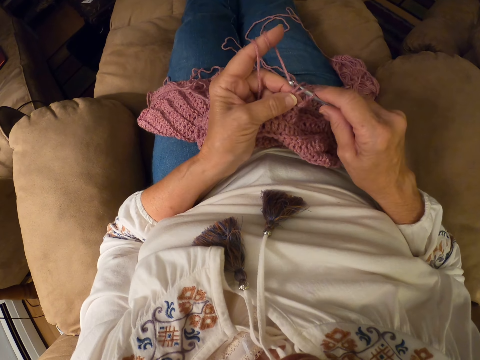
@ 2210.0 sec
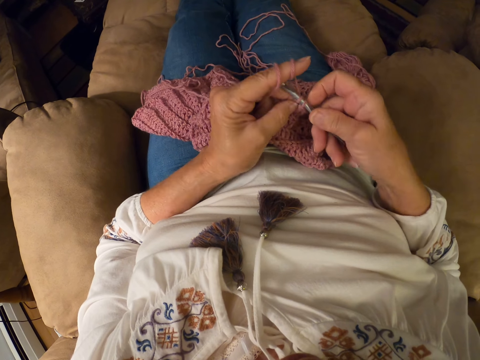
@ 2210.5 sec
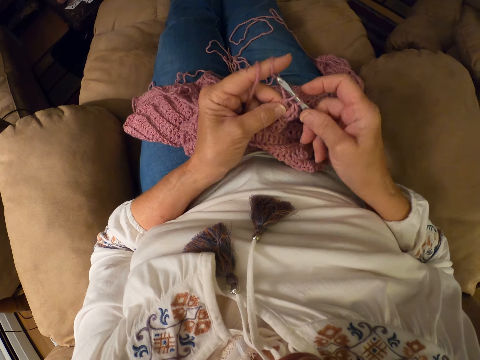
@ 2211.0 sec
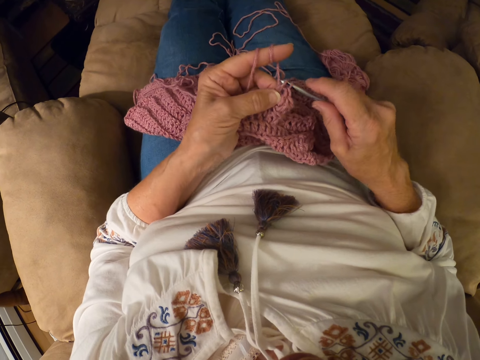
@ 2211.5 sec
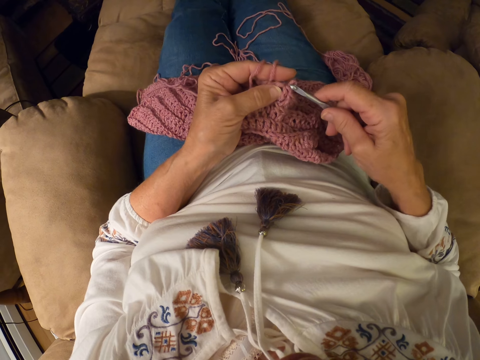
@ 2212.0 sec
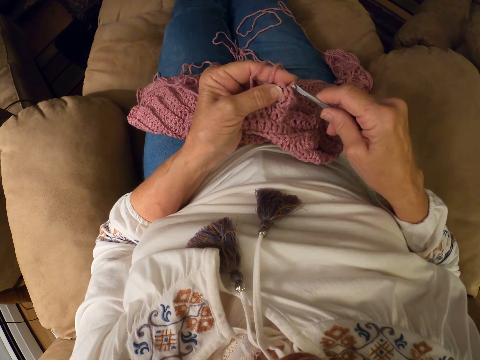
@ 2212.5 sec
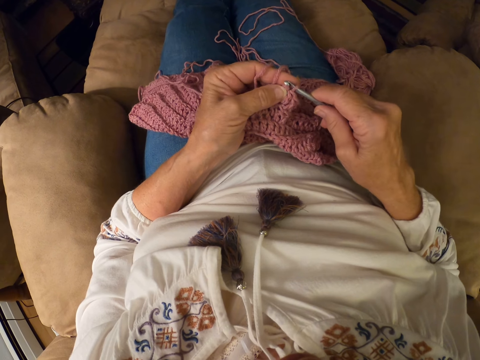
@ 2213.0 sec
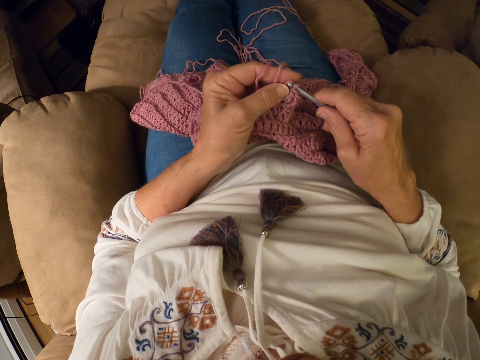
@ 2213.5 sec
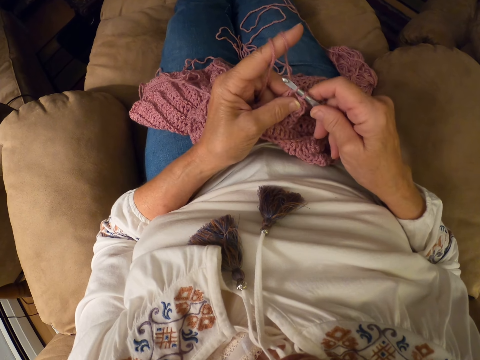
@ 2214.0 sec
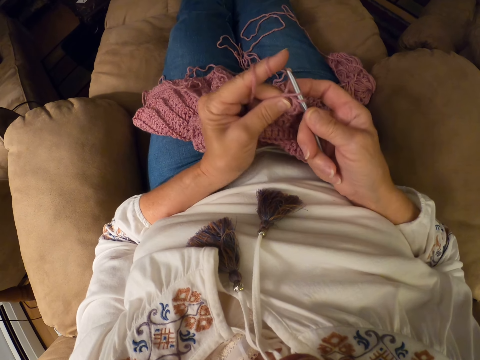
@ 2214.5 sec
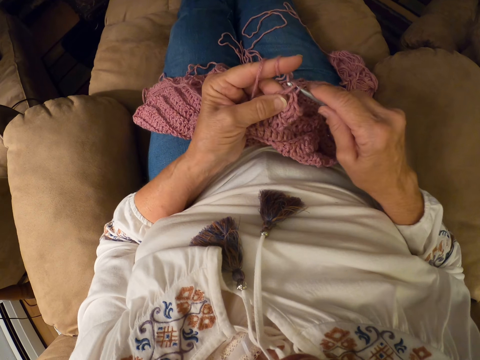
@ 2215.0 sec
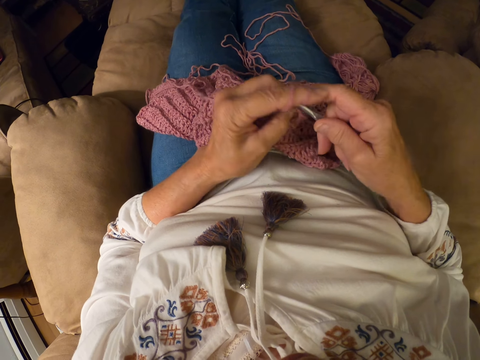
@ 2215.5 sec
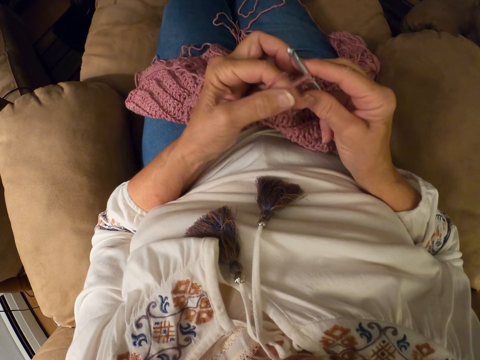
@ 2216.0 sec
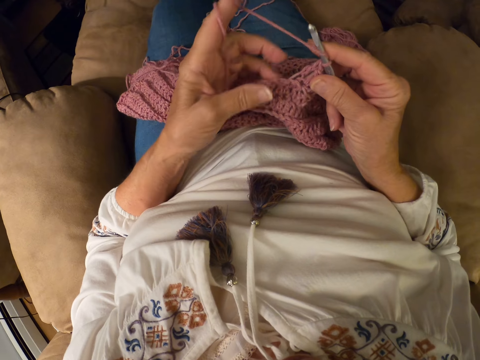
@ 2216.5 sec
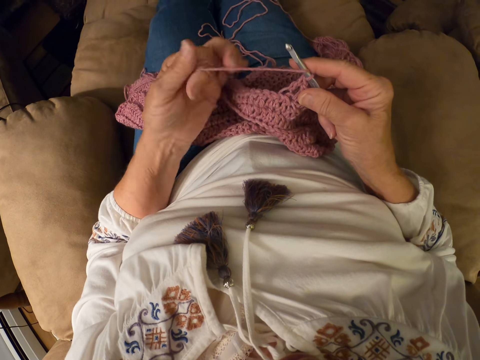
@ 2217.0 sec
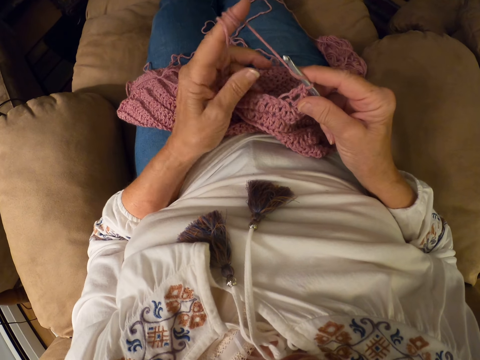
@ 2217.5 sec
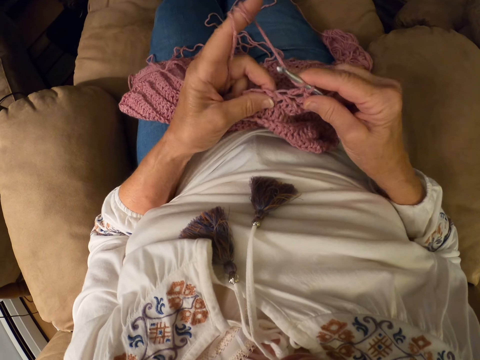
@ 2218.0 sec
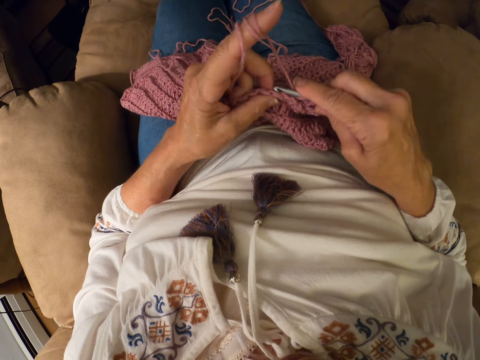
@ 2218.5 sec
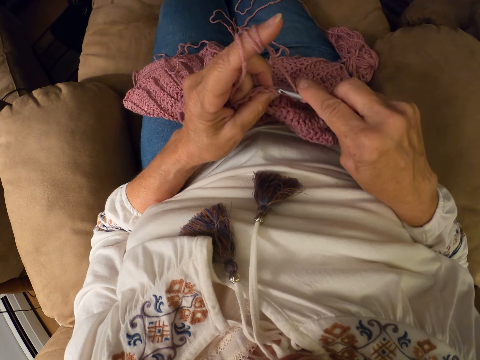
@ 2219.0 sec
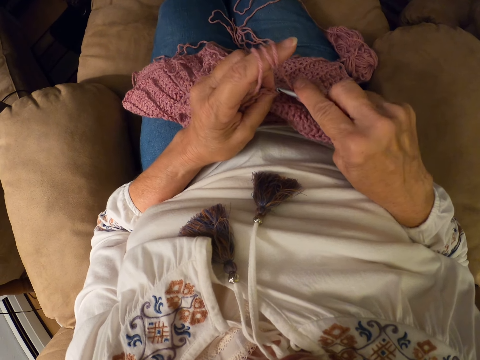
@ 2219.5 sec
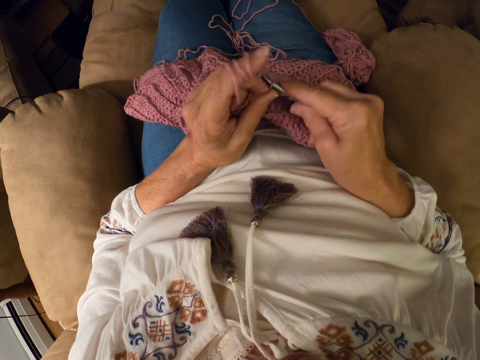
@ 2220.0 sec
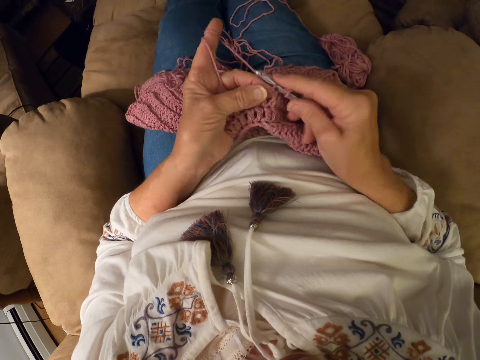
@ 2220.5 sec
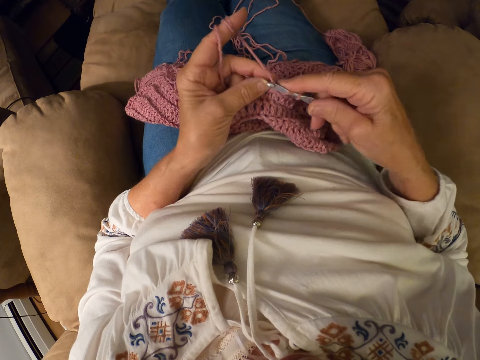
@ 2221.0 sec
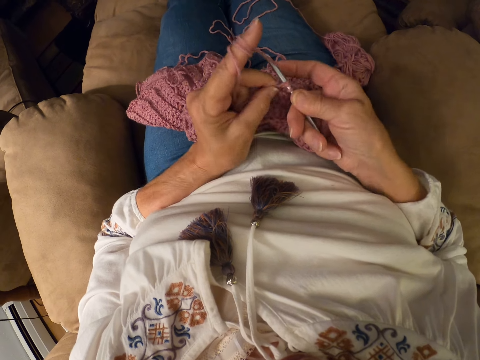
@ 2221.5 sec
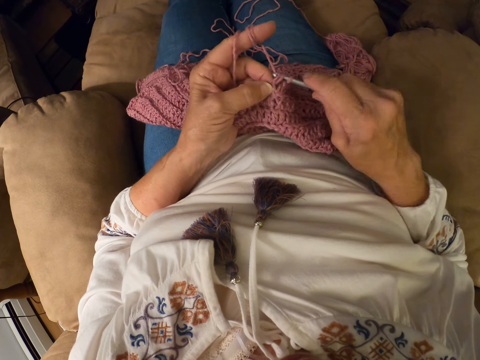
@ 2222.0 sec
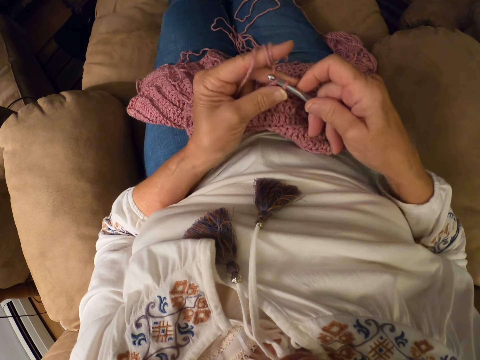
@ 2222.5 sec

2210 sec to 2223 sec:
The camera wearer rolls the yarn with her left index finger. She crochets the yarn with the crochet hook.

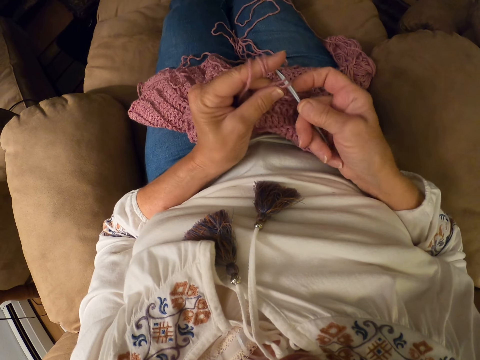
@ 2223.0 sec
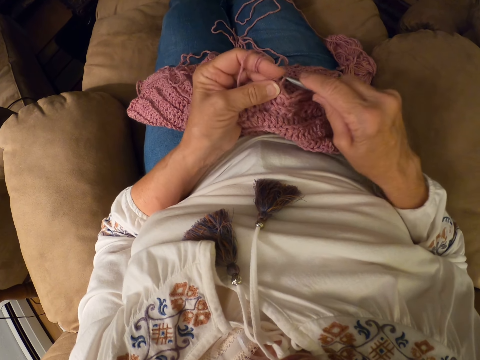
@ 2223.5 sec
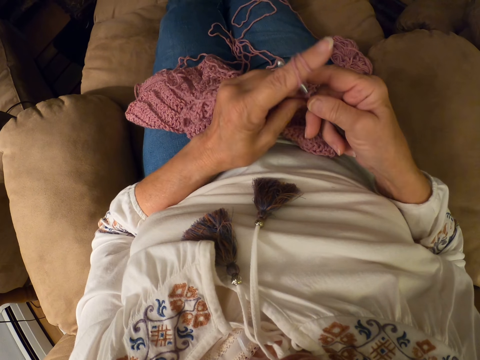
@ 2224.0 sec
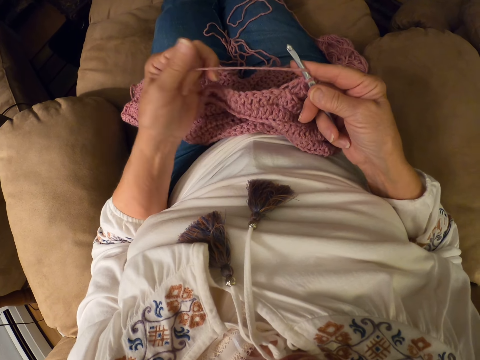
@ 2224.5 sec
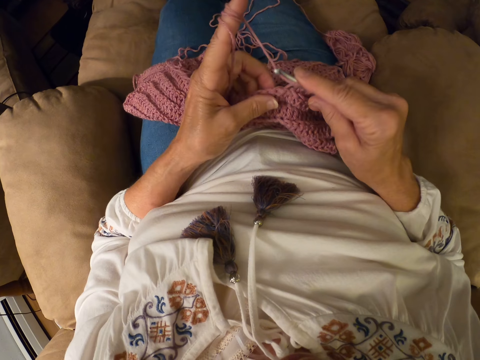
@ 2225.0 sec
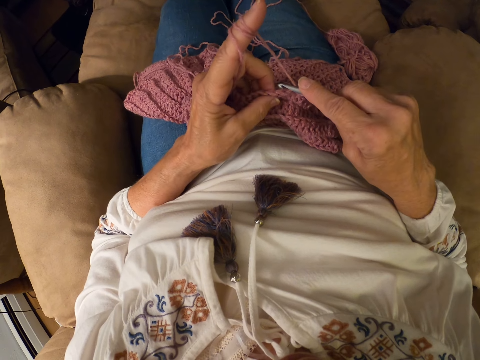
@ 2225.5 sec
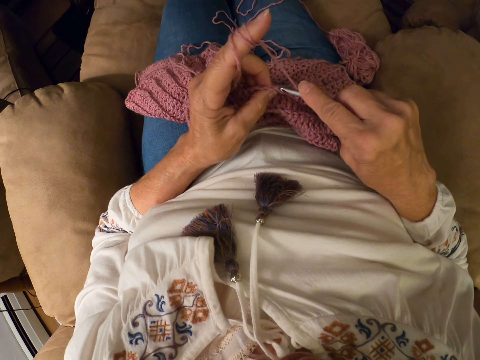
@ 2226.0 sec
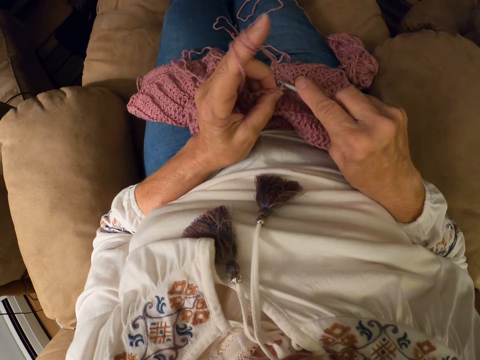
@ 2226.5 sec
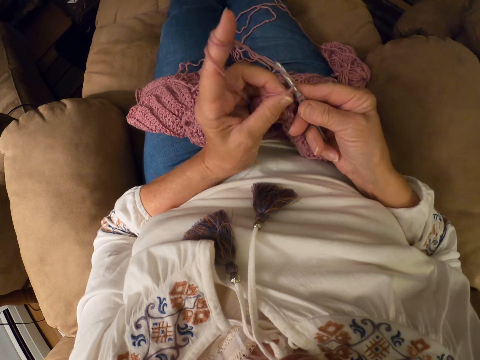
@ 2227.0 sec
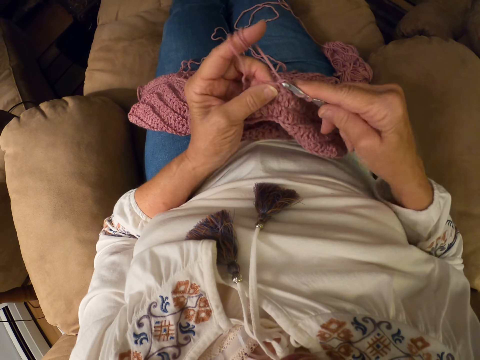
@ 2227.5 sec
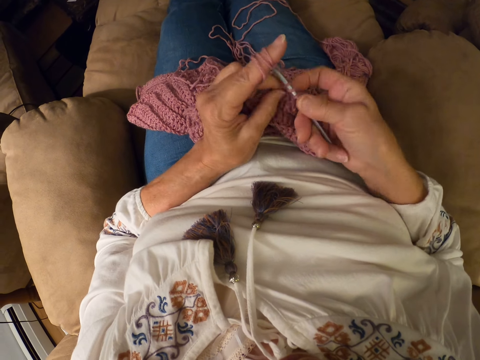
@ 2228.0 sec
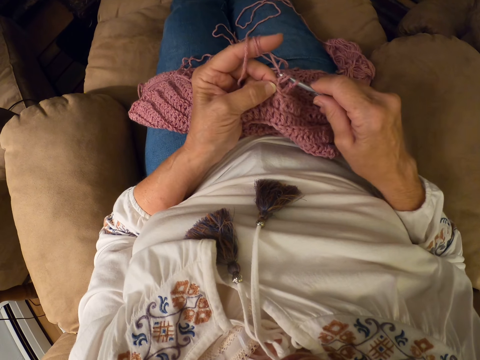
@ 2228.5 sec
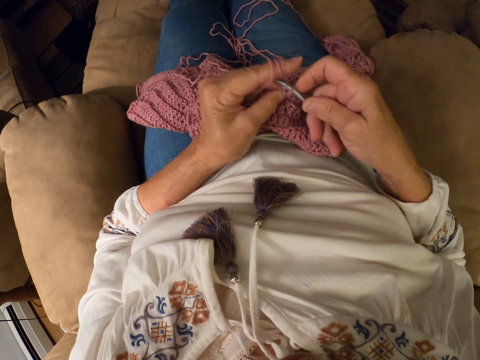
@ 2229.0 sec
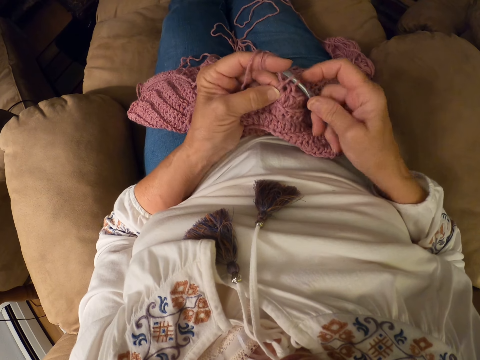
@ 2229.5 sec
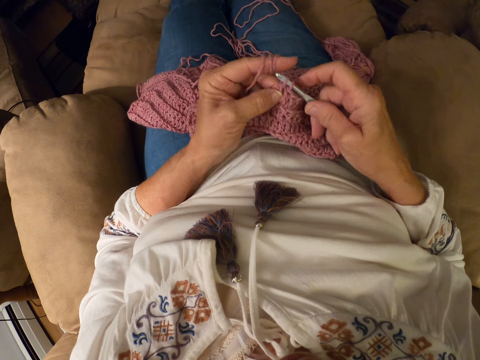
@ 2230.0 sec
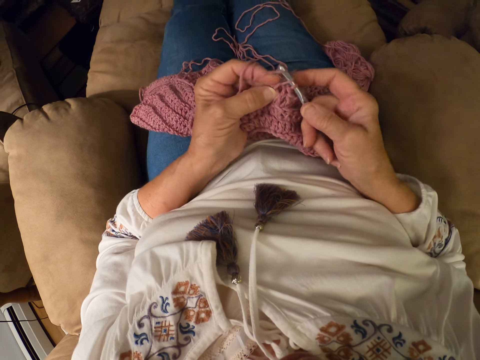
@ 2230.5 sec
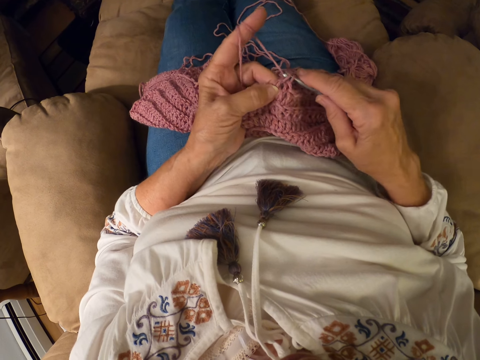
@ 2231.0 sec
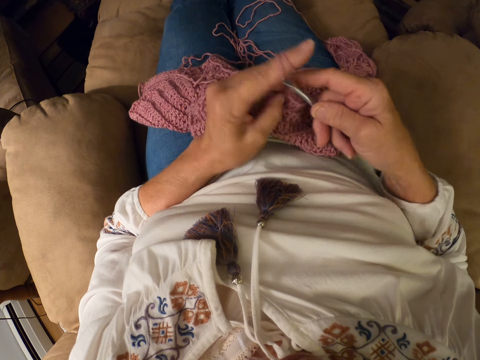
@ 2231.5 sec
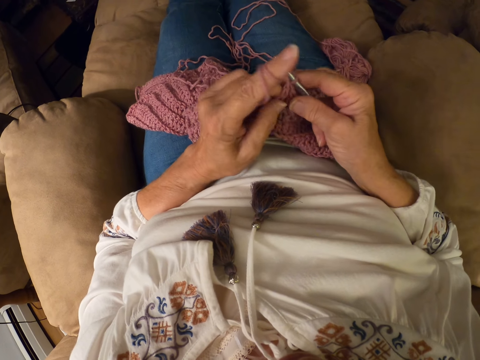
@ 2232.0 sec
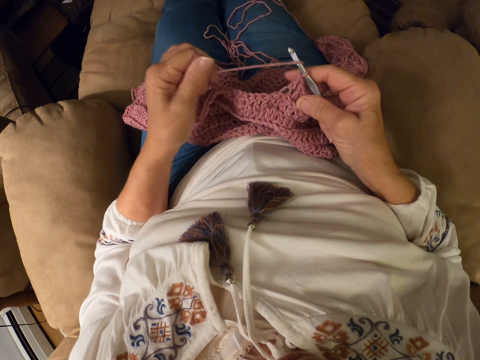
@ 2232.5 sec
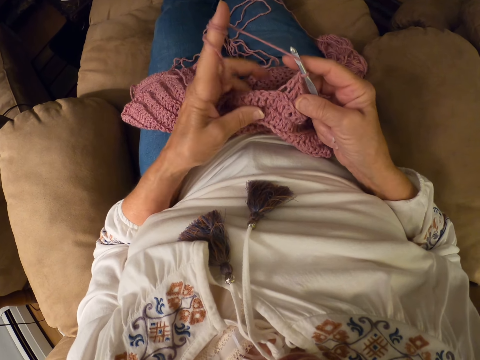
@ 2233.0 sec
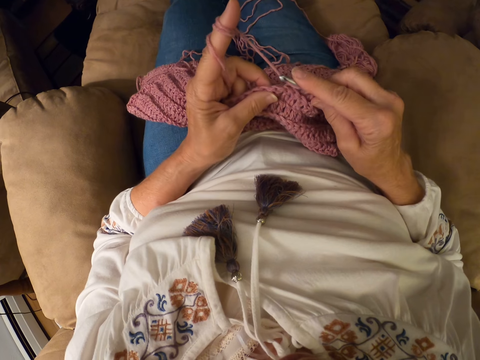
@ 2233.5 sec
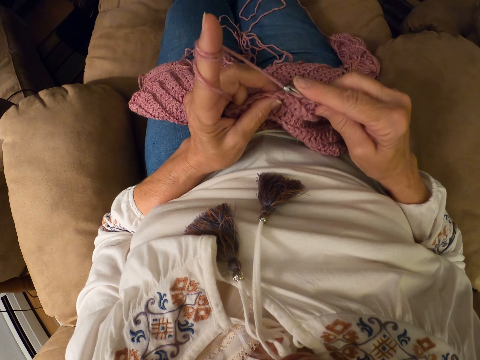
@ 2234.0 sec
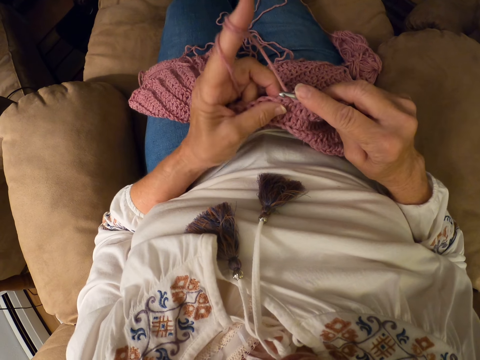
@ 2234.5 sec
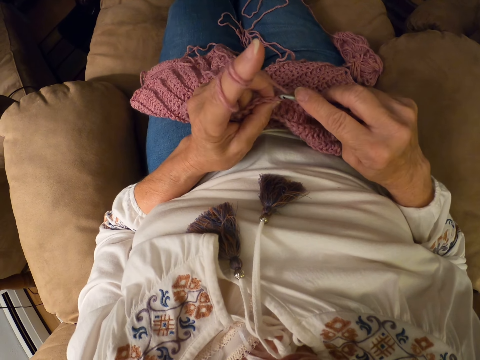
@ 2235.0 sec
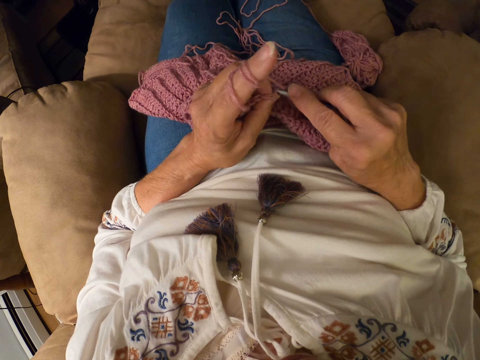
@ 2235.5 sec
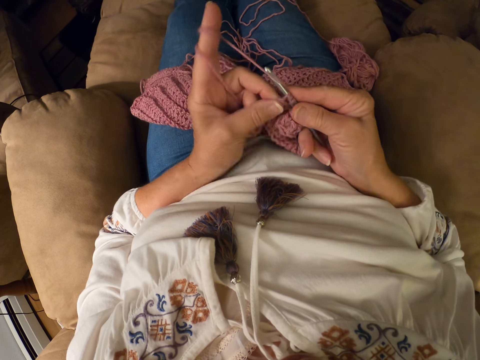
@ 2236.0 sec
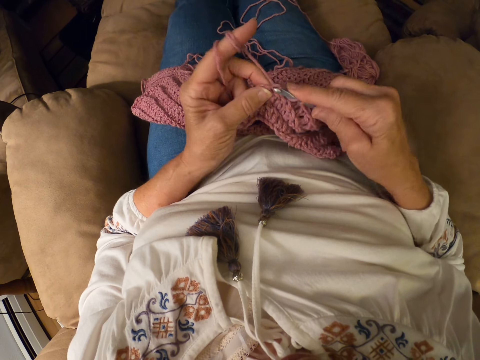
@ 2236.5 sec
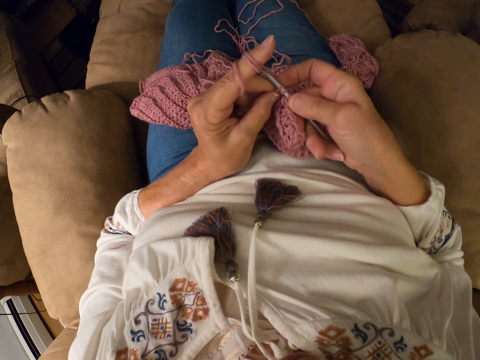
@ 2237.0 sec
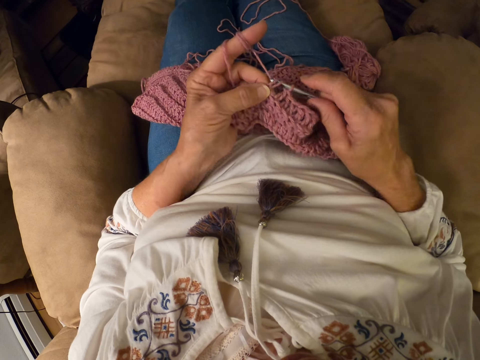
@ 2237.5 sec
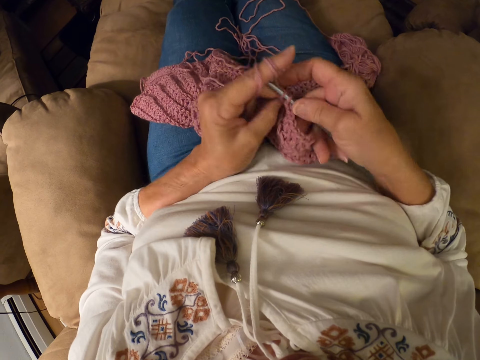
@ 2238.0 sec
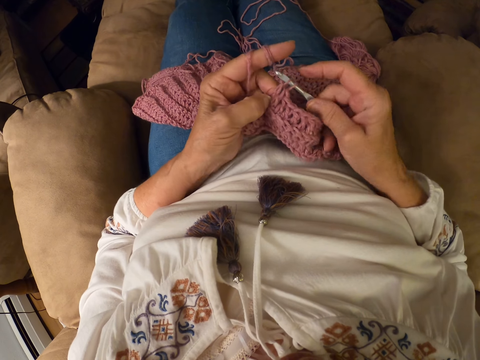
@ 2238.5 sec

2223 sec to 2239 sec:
The camera wearer rolls the yarn with her left index finger. She crochets the yarn with the crochet hook. She rolls the yarn with her left index finger. She crochets the yarn with the crochet hook.
